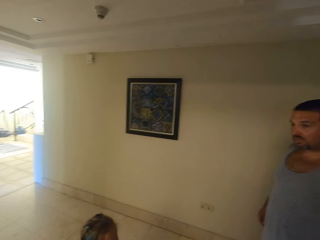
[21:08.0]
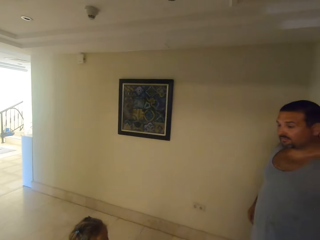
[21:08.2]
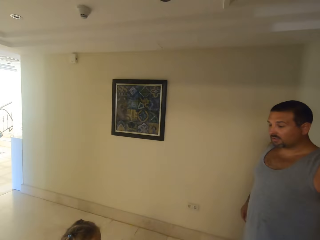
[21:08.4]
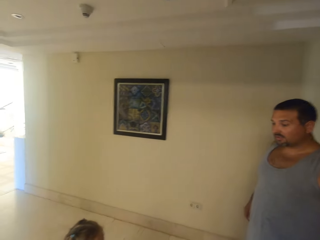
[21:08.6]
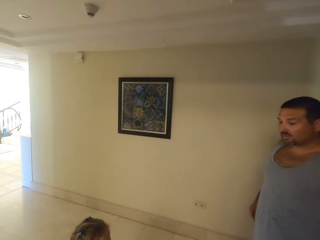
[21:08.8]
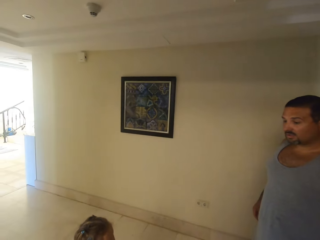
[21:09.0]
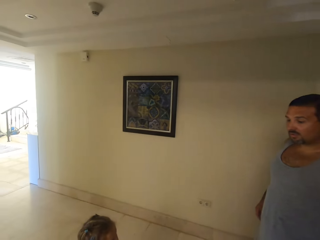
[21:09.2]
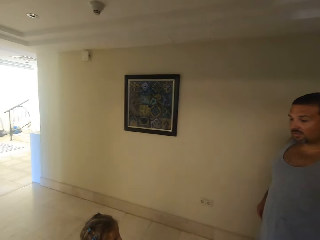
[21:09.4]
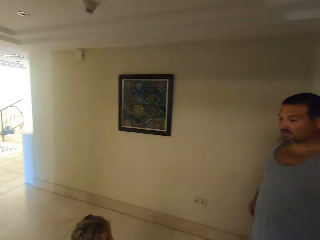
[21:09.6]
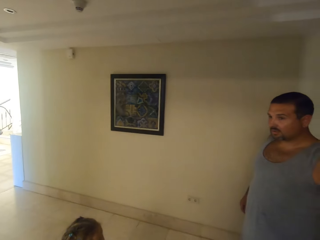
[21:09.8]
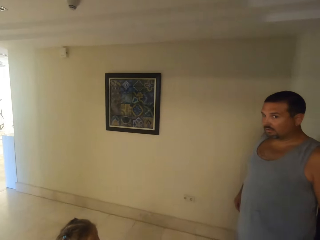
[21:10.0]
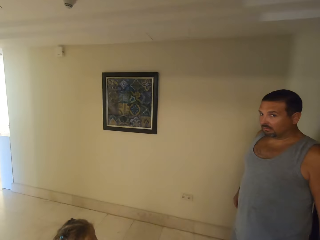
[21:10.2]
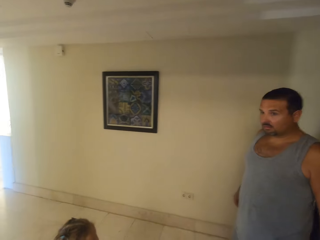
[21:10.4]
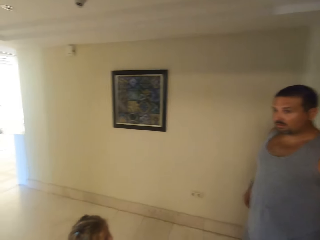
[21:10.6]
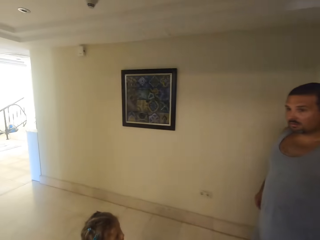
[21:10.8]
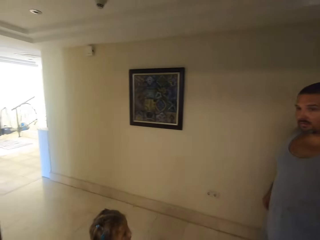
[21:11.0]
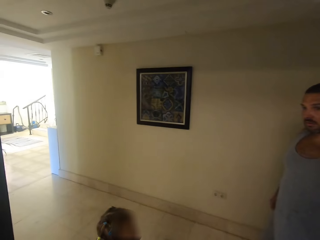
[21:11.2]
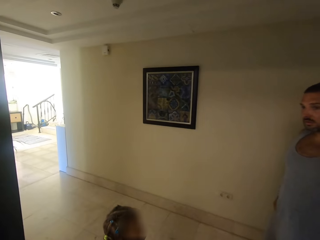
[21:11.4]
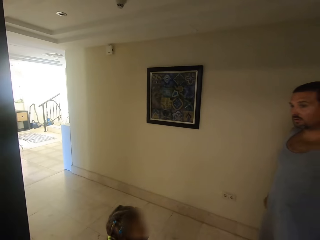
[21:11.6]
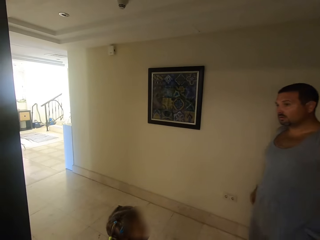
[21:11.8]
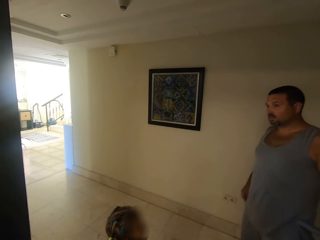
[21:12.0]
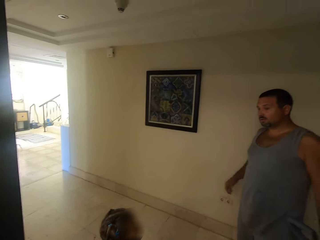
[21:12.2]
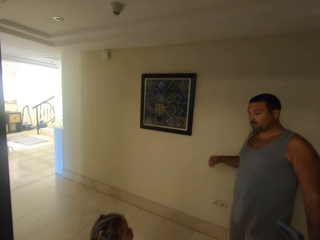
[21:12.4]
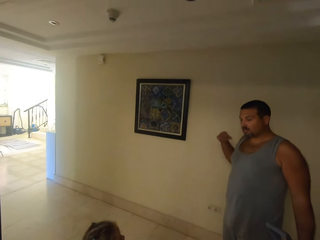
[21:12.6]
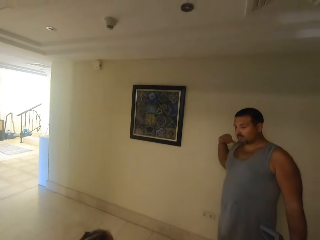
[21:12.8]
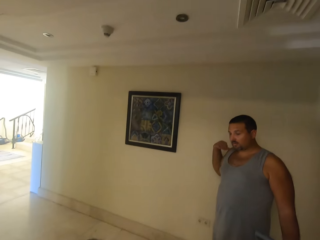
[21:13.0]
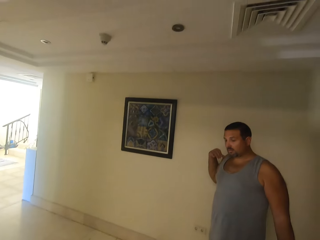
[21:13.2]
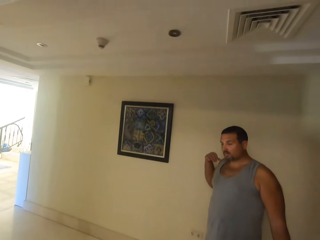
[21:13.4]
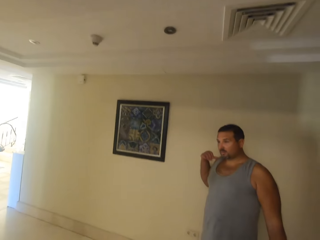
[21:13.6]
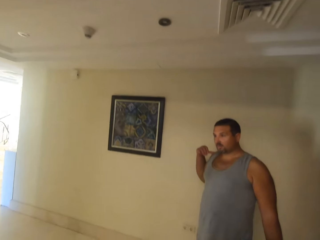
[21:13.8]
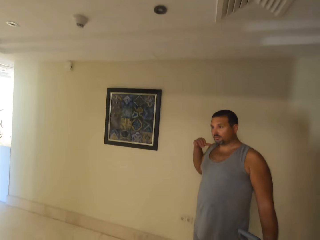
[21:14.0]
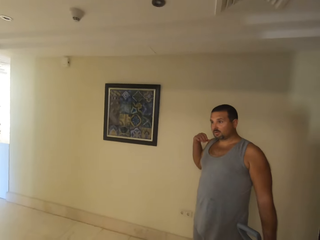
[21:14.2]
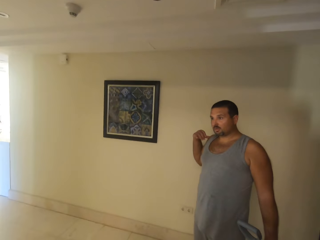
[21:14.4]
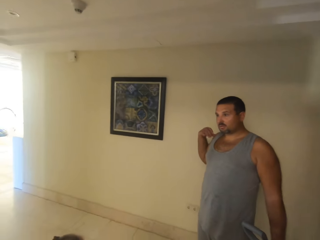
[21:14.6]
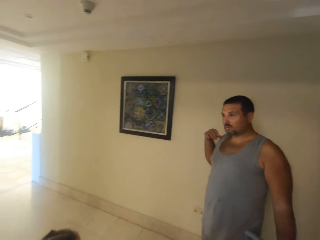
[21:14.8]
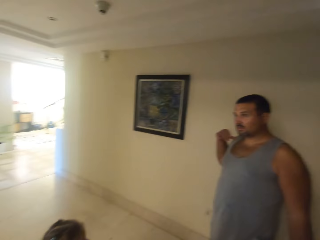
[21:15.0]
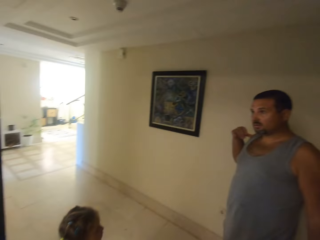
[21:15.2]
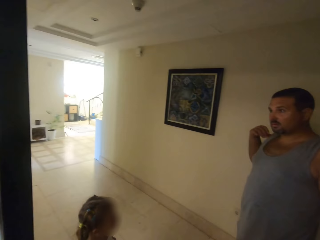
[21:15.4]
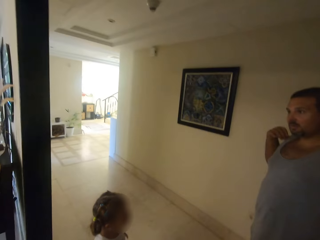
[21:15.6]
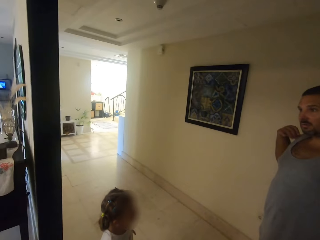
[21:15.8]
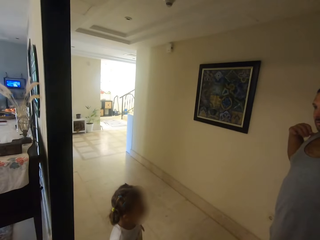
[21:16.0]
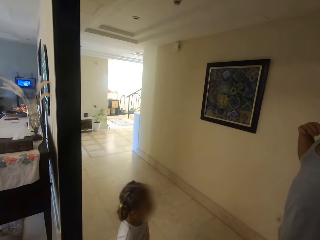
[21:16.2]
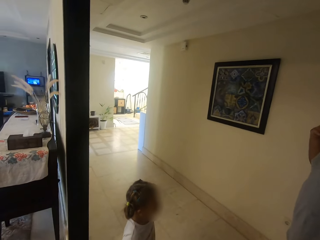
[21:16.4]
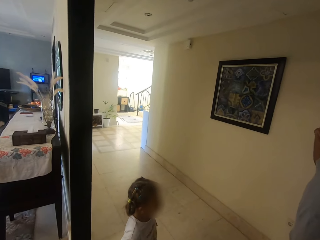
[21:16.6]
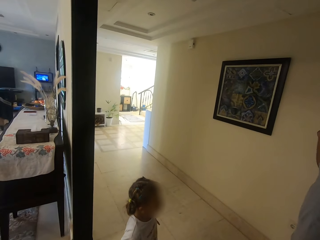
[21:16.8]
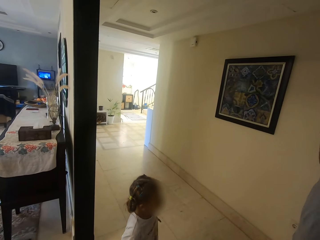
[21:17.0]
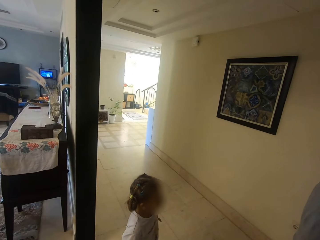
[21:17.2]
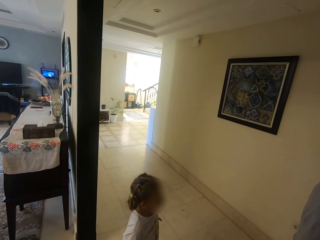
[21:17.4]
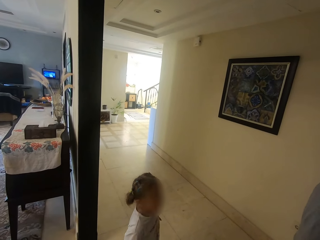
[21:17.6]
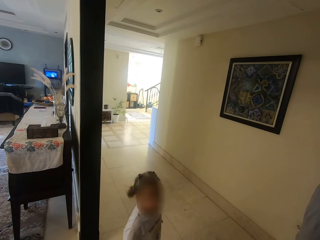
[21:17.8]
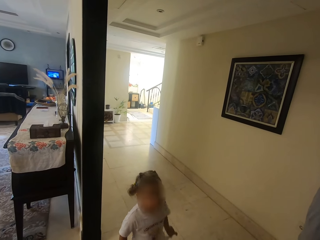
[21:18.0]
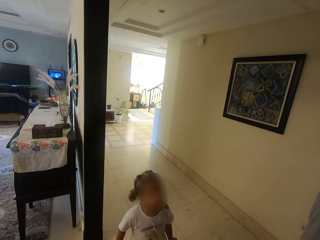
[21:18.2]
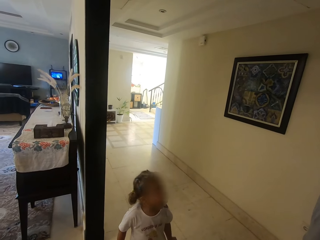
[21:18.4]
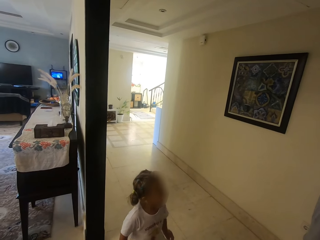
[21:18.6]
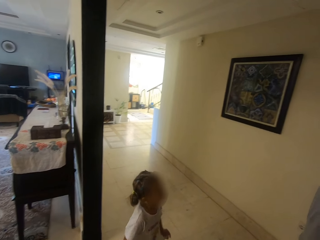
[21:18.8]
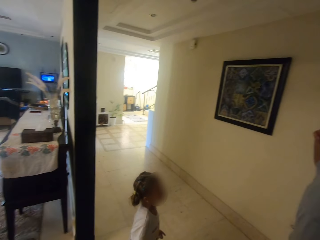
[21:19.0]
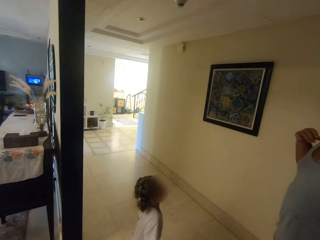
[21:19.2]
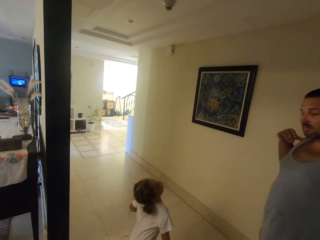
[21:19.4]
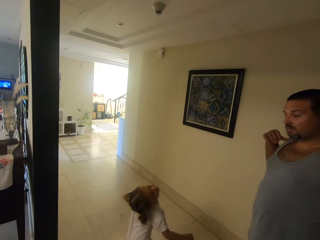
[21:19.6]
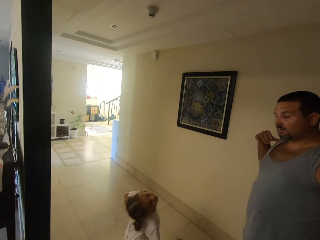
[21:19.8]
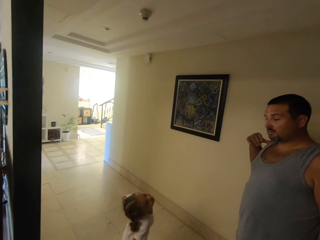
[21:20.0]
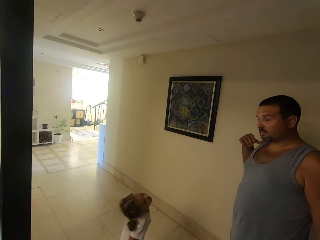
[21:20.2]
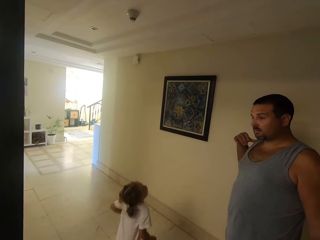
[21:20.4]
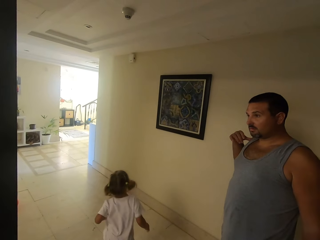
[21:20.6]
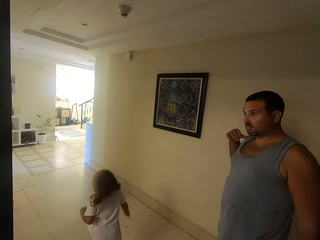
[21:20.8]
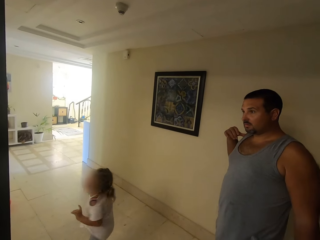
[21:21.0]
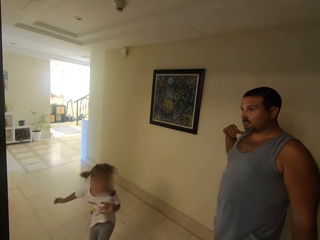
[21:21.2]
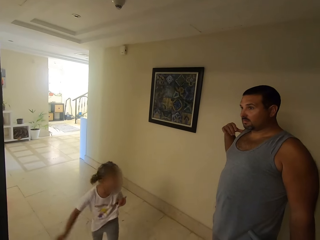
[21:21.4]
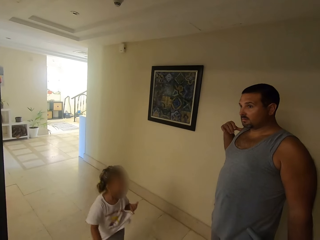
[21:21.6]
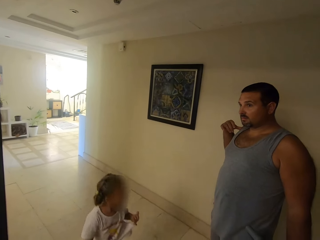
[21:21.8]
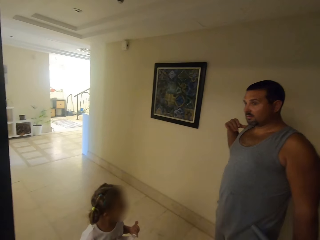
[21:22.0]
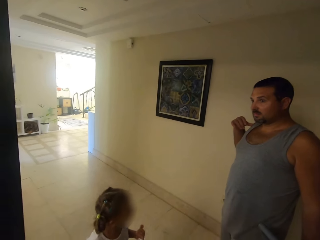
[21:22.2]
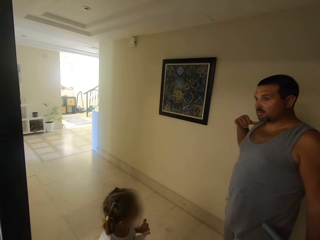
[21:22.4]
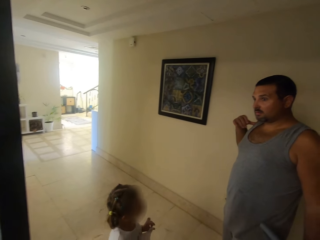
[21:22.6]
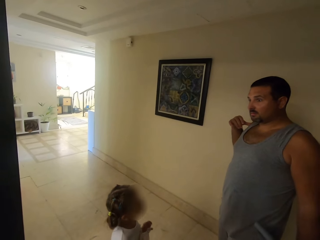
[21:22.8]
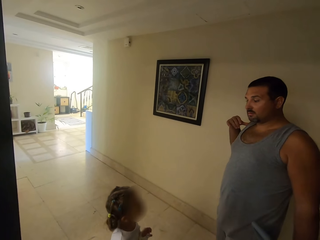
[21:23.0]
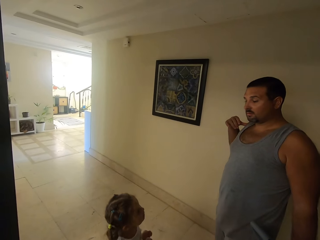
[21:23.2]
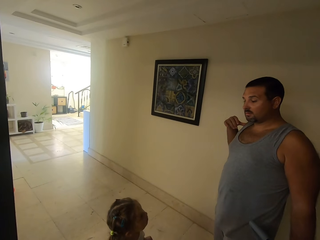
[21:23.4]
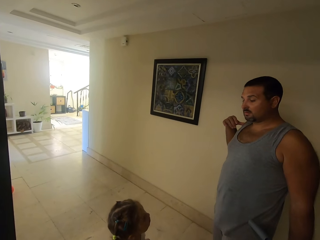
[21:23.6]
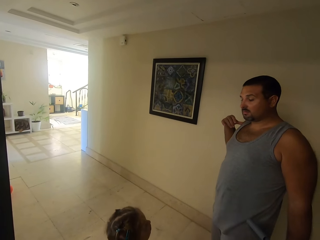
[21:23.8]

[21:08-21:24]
A man speaks to a child. The child speaks to the man. The child does so again. The man moves his hands. The camera wearer looks at the man. The child speaks to the camera wearer. The child converses with the man. The child turns around.

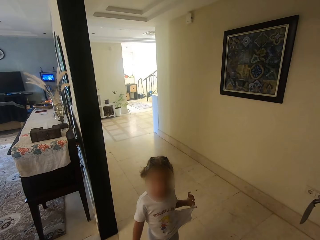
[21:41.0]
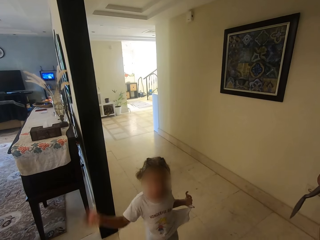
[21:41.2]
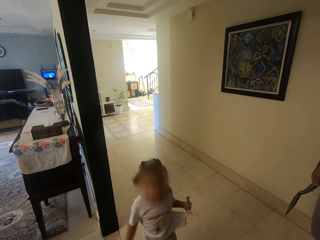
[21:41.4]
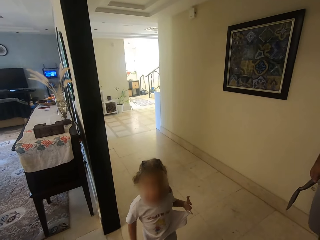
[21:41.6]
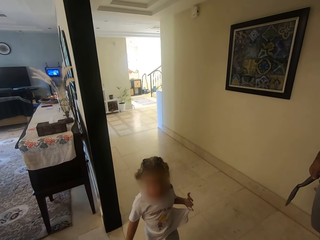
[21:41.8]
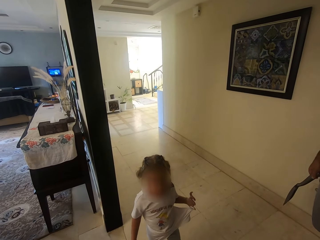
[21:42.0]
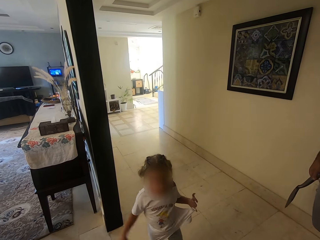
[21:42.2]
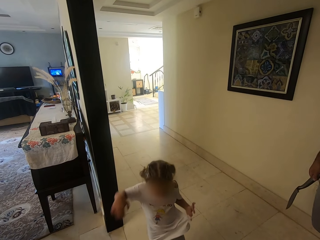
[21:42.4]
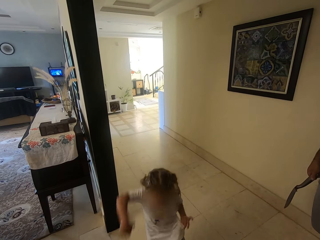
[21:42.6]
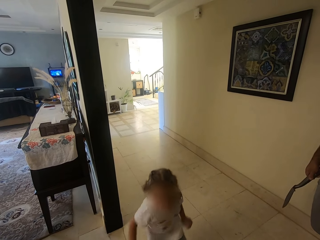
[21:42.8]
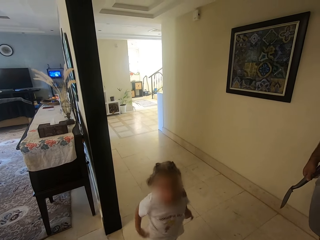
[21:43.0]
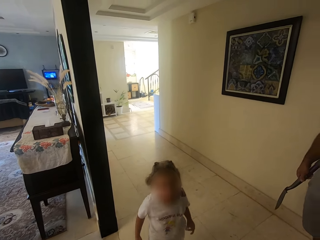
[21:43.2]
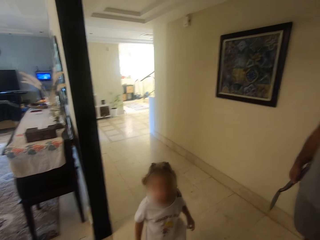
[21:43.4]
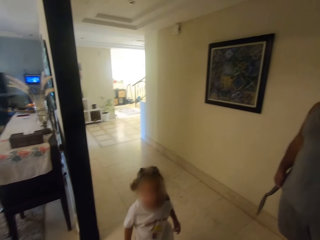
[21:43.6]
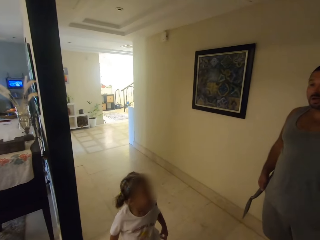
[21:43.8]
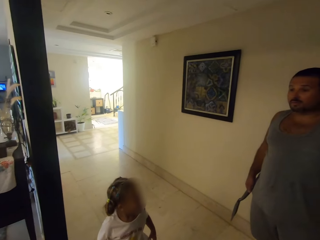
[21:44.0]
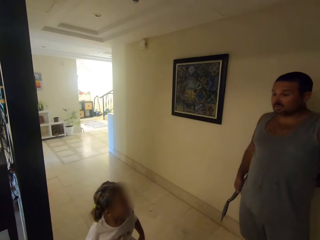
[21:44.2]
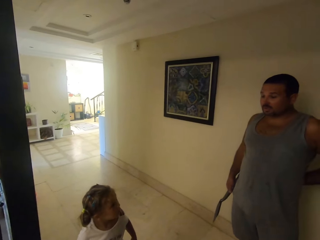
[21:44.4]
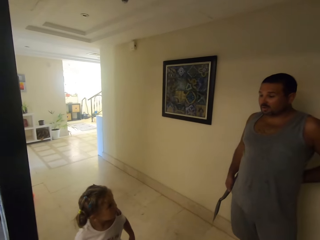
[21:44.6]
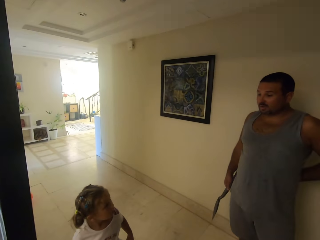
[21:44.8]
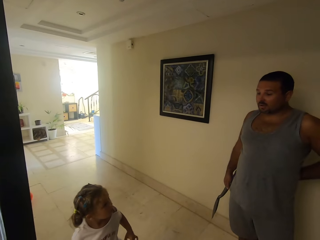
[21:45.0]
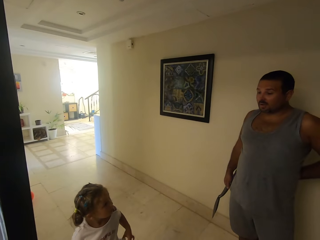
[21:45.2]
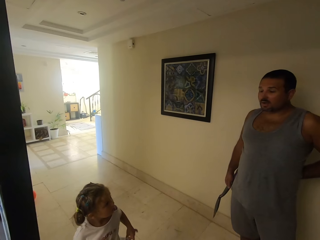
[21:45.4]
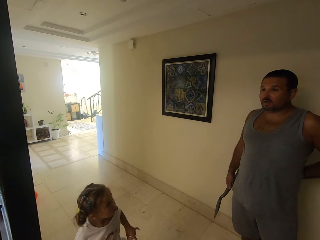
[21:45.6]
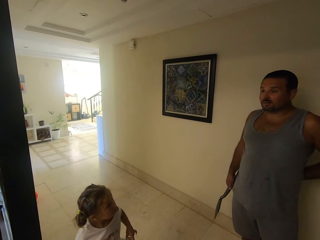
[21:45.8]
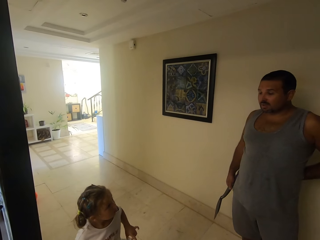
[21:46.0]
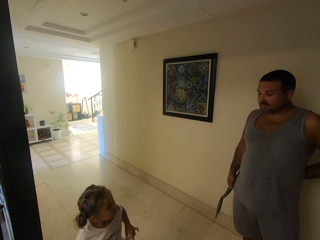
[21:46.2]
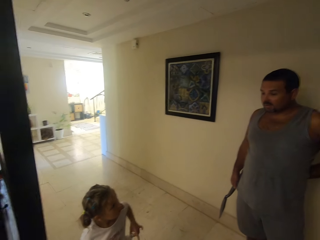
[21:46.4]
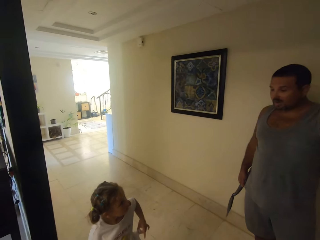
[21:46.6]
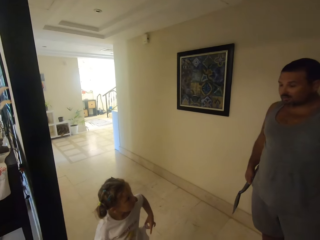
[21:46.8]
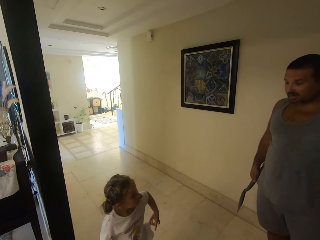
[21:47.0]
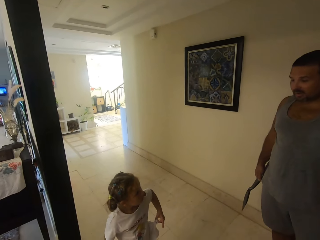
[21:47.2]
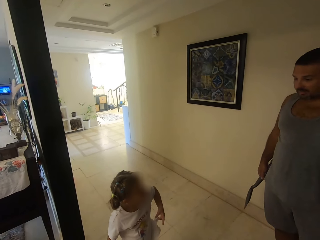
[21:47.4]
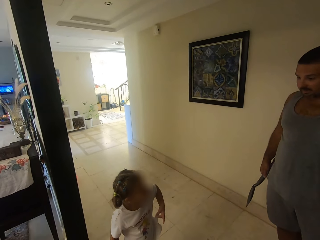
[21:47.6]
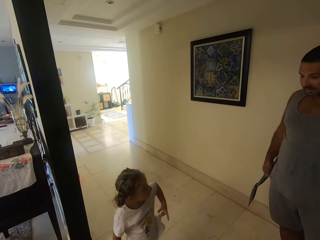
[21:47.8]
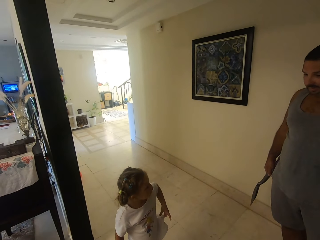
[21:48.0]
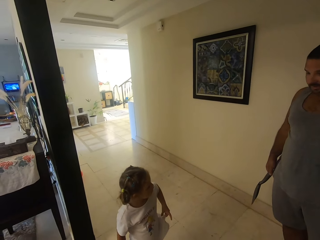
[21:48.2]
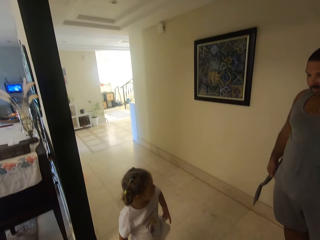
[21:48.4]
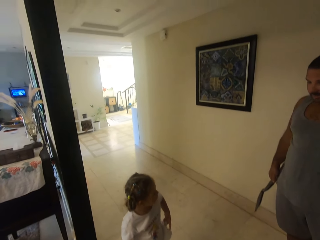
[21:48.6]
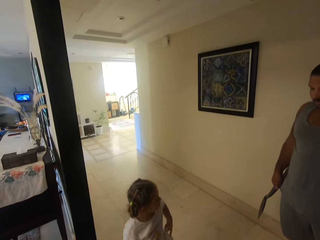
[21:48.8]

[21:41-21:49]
A man converses with a child.
